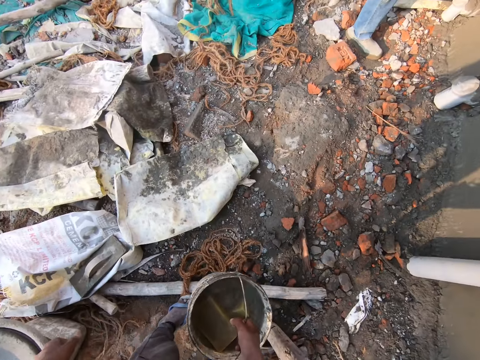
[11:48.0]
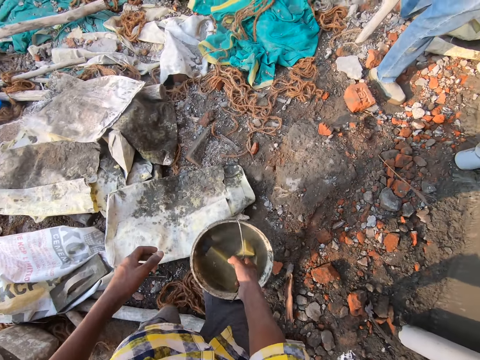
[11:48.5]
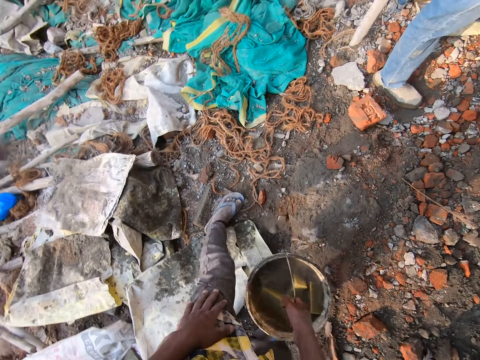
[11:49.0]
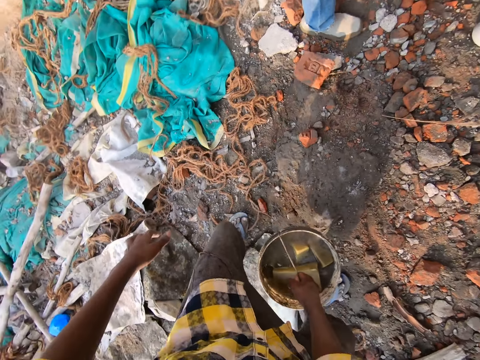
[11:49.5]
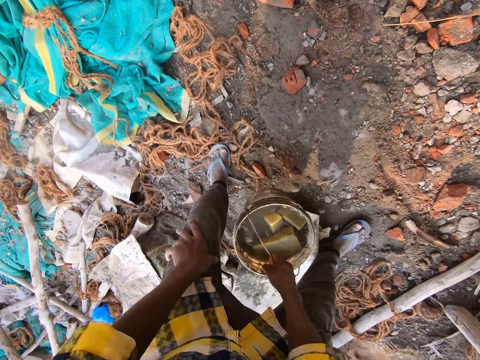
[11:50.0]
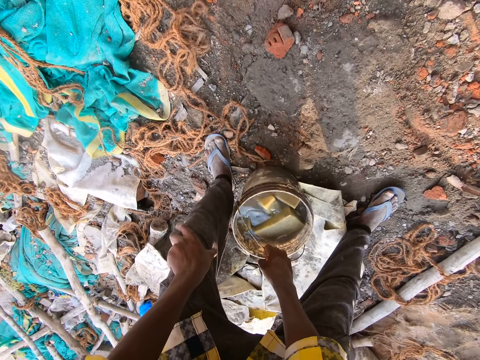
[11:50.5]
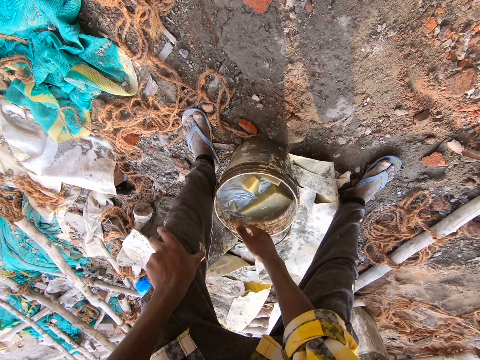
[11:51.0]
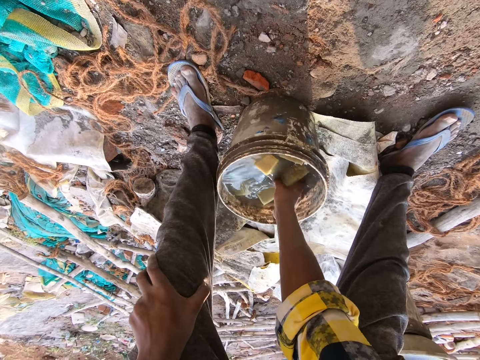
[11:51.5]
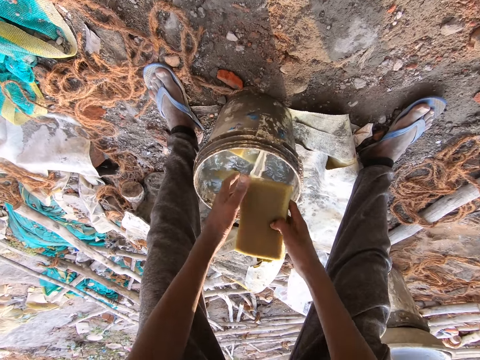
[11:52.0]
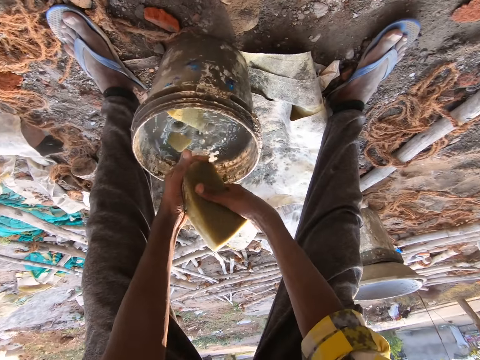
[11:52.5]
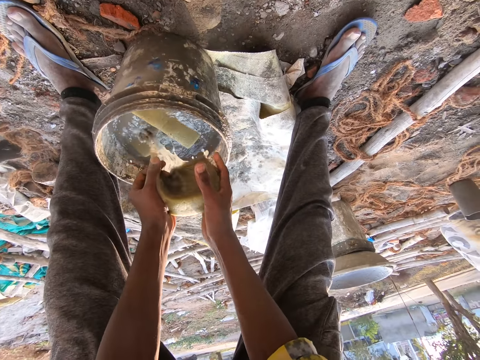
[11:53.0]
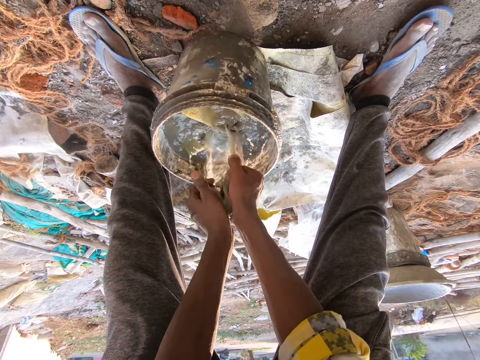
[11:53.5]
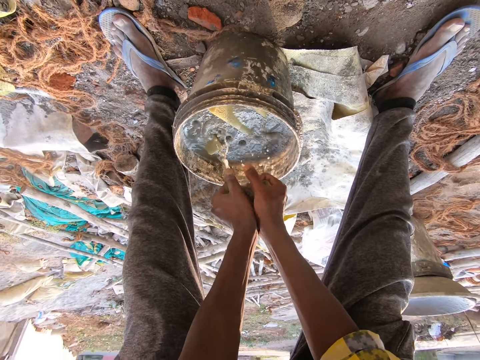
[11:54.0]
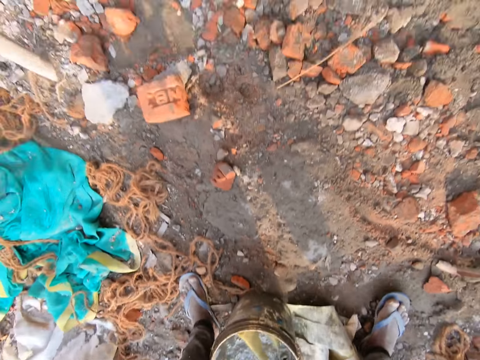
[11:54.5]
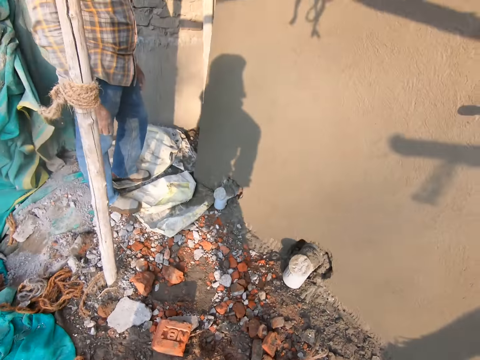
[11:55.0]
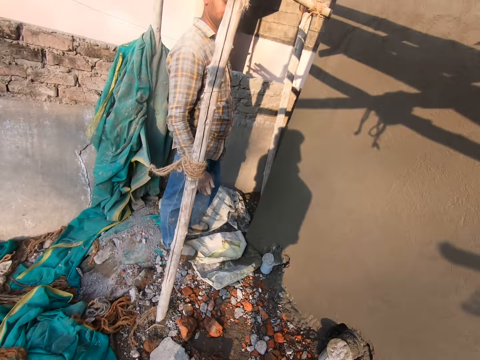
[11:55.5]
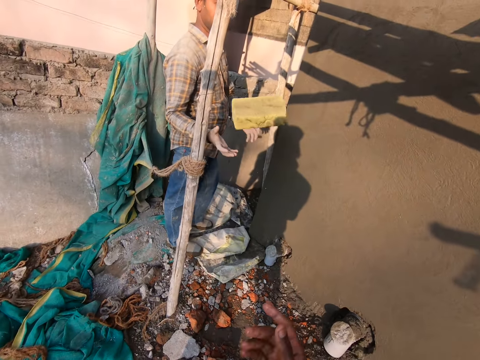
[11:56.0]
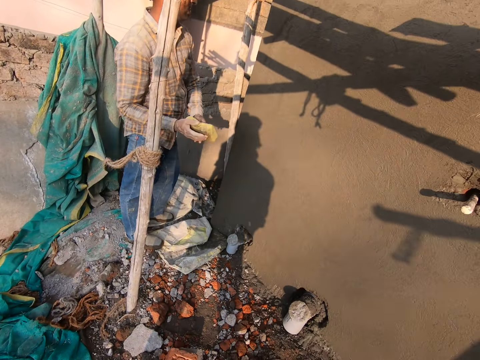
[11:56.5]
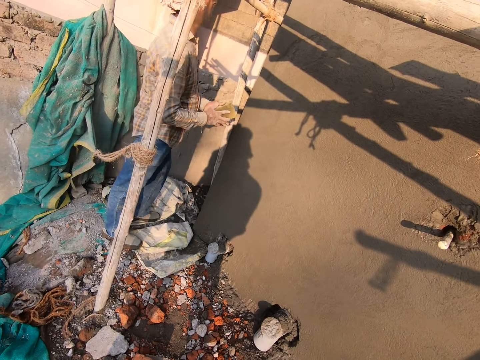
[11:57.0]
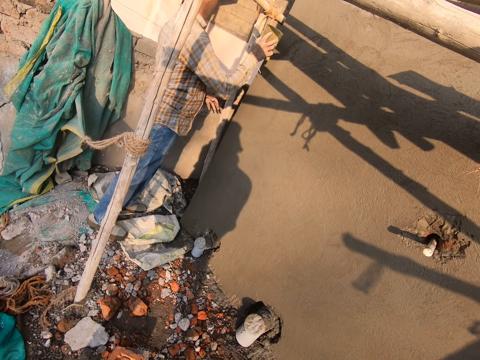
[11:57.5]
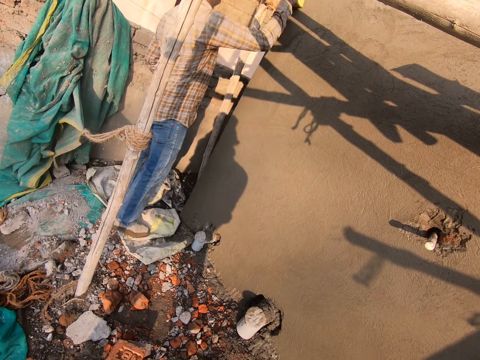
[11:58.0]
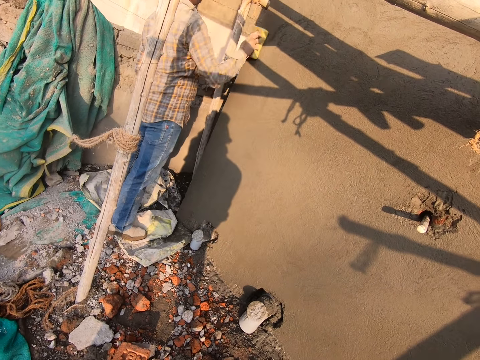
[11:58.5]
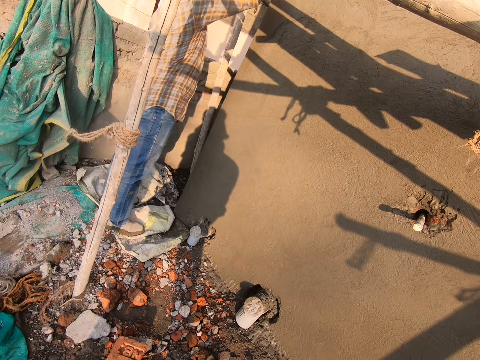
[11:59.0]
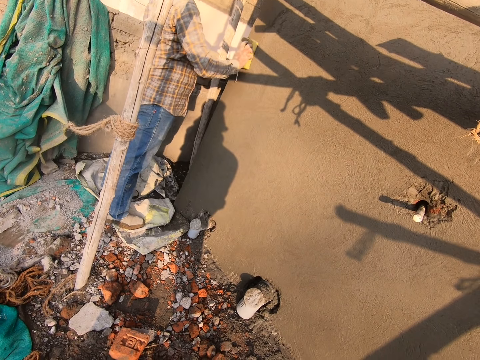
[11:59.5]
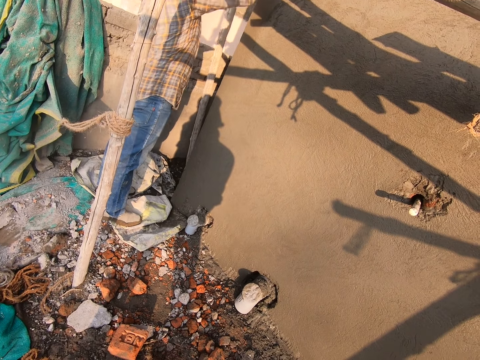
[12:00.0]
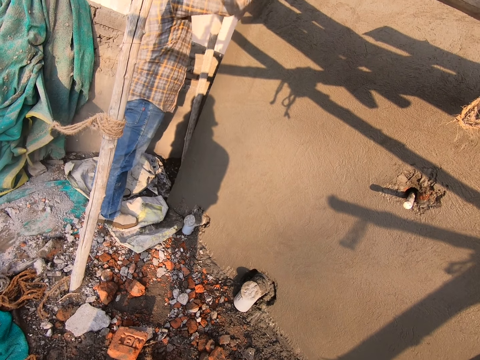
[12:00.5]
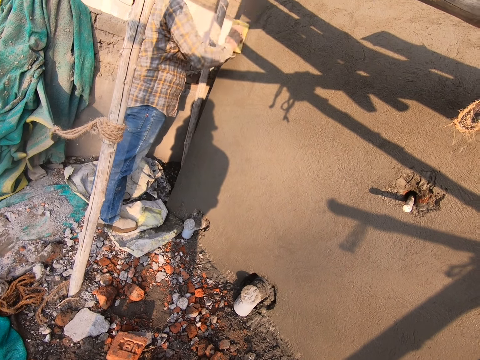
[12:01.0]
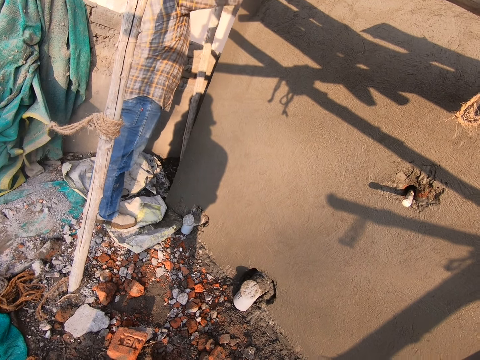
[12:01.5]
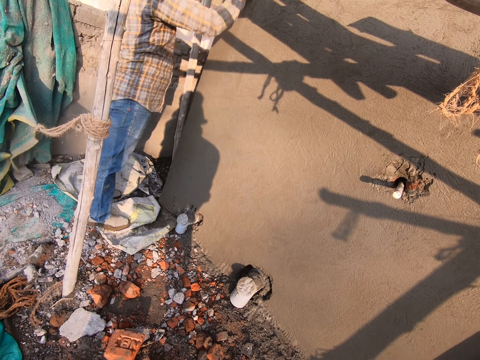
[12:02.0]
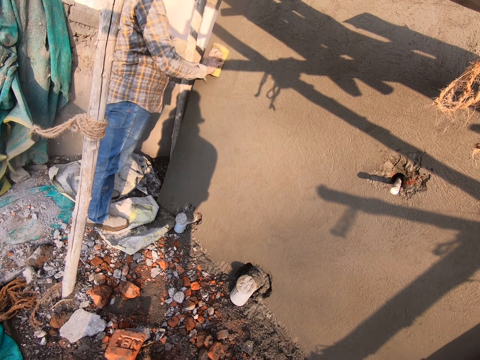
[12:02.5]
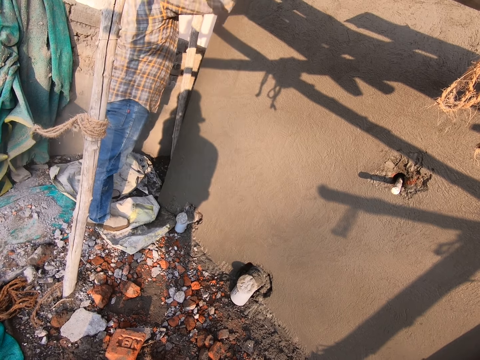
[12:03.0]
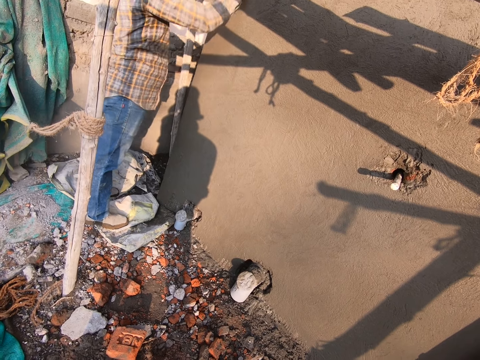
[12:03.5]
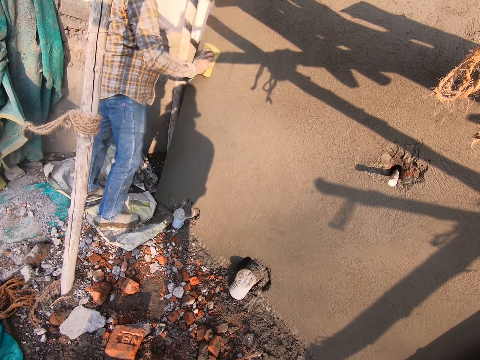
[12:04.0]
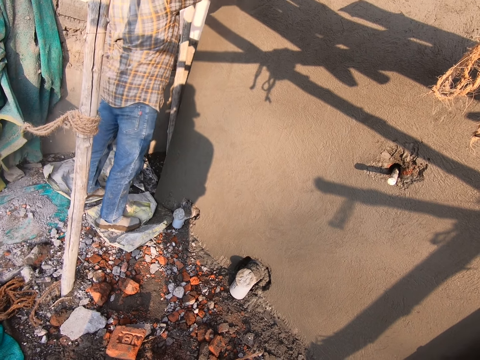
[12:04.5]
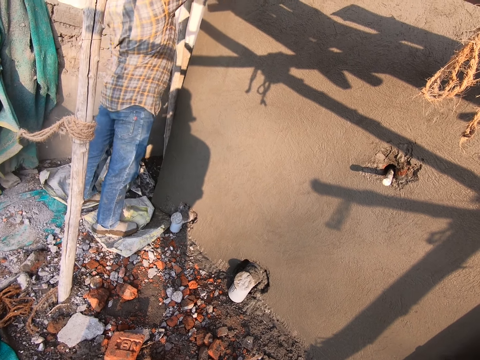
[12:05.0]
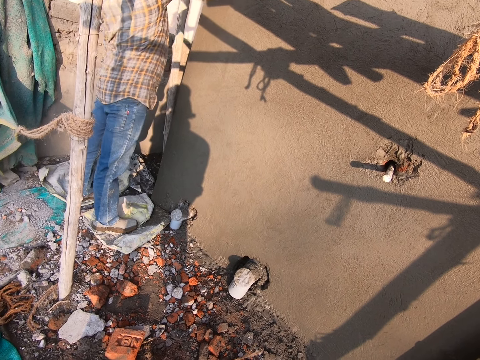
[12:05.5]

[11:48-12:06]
The camera wearer walks around the site. He drops the bucket on the ground with his right hand. He takes a foam or sponge from the bucket on the ground with his right hand. He squeezes the foam with both hands. He throws the foam to a man's right hand with his right hand. He holds the foam with both hands. He rubs the foam on a wall with his right hand. The man wipes the wall with the sponge.

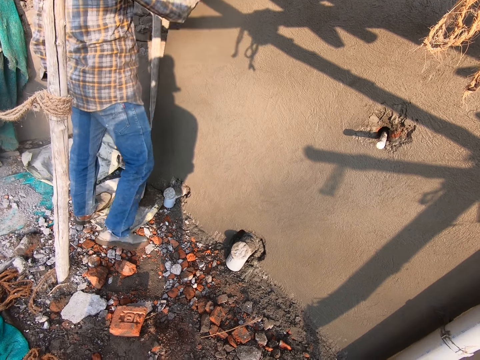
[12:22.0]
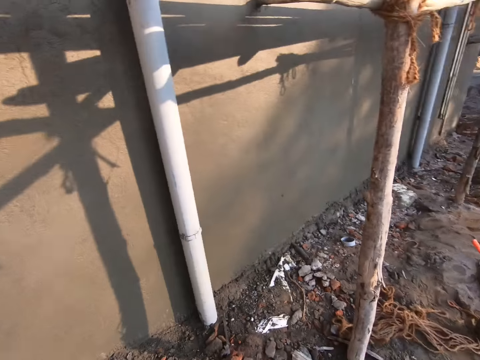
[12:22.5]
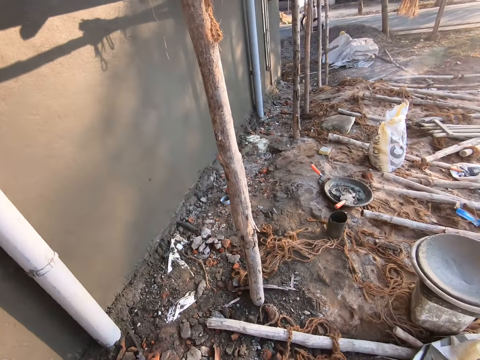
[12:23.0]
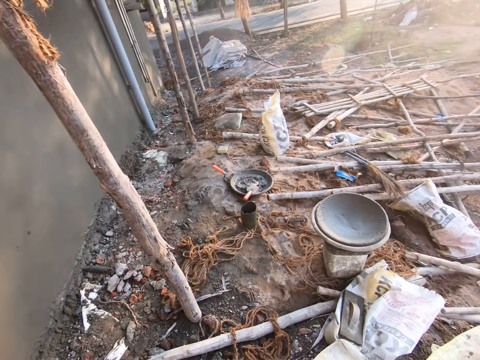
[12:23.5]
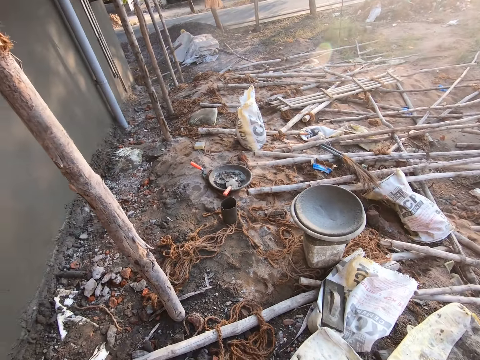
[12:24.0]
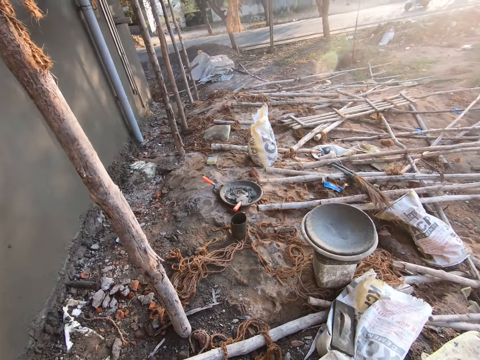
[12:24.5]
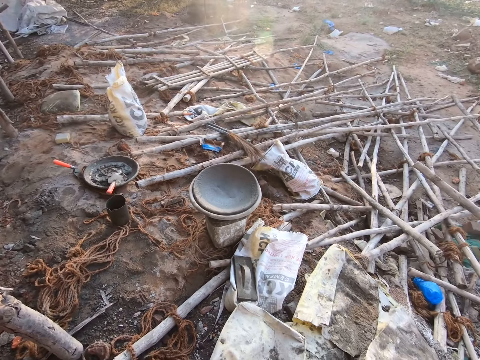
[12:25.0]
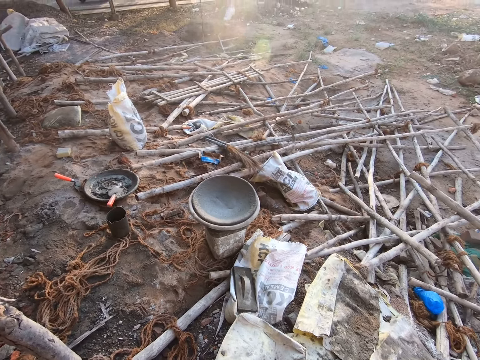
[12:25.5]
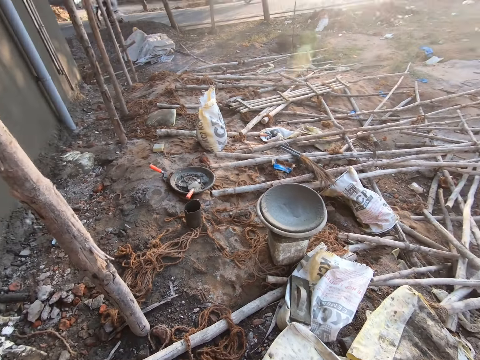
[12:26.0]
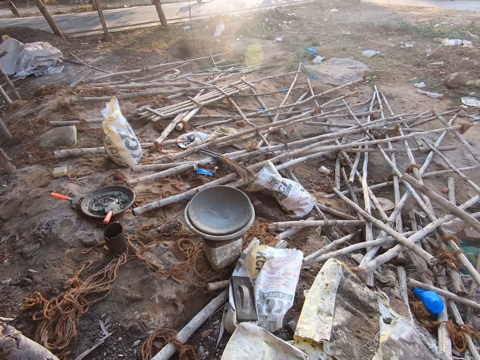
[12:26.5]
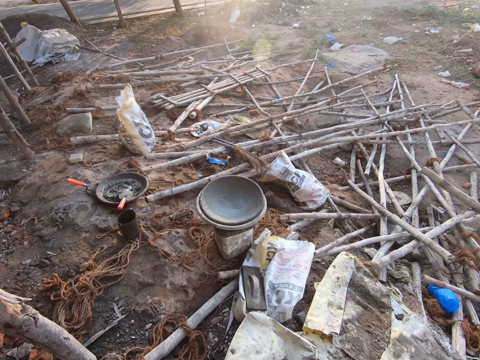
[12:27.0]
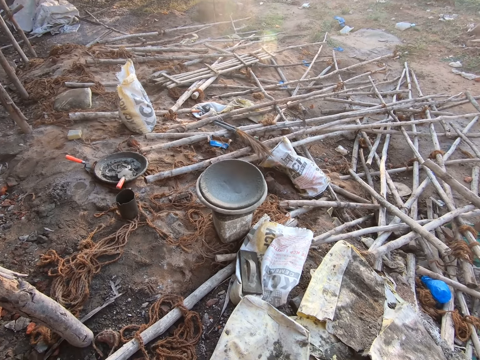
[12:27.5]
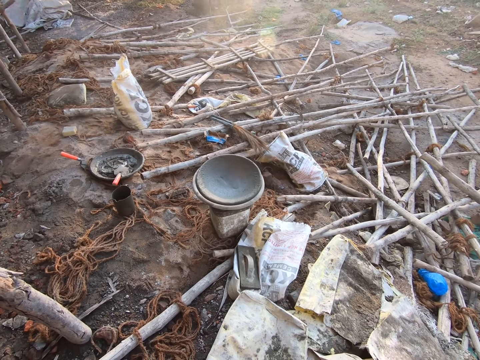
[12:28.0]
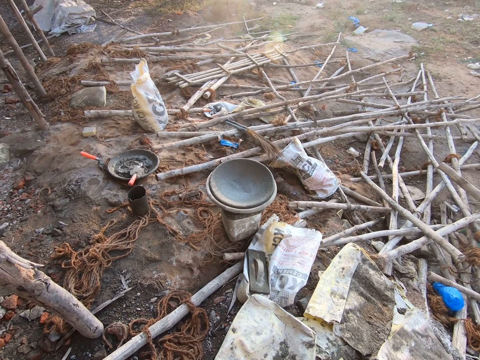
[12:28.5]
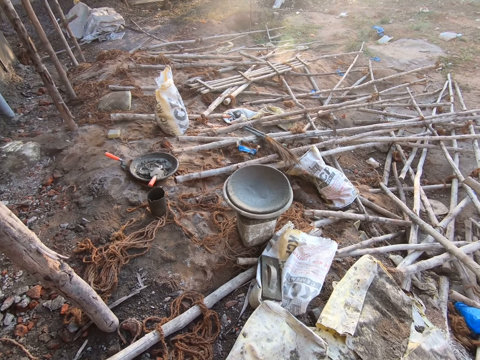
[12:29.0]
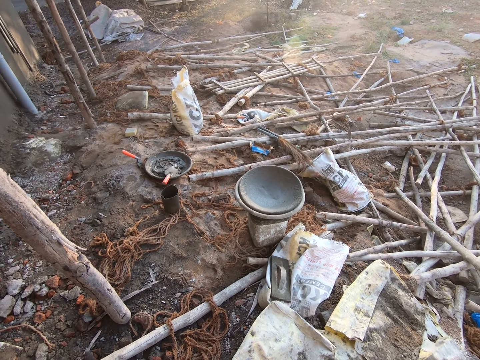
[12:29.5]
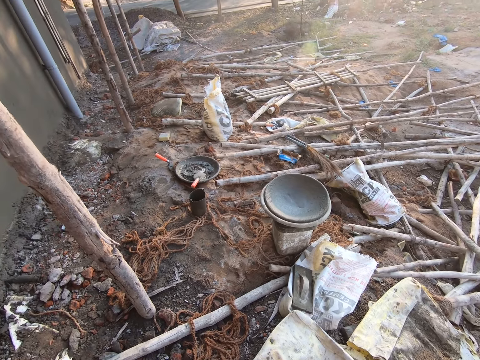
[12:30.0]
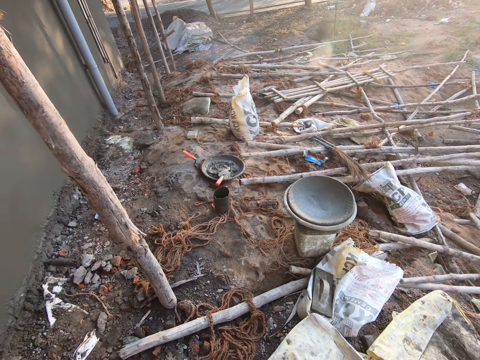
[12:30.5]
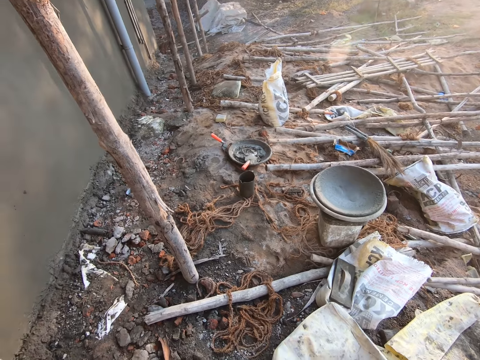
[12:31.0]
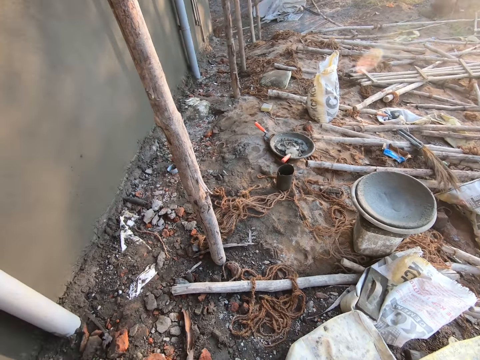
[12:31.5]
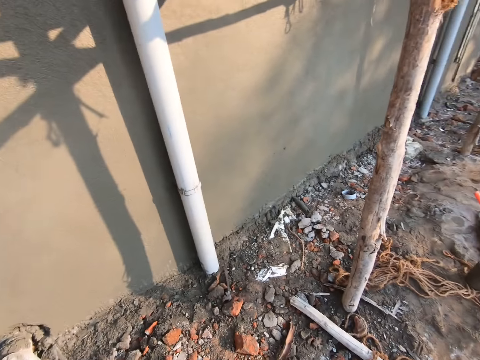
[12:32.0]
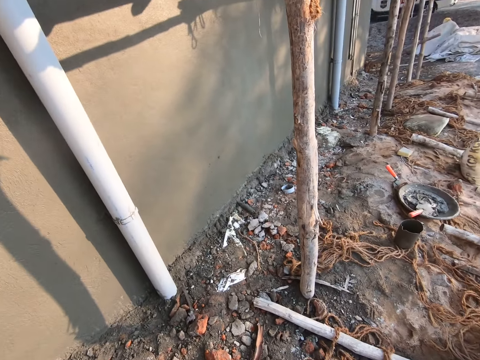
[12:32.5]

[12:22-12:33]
The camera wearer looks around the site.
